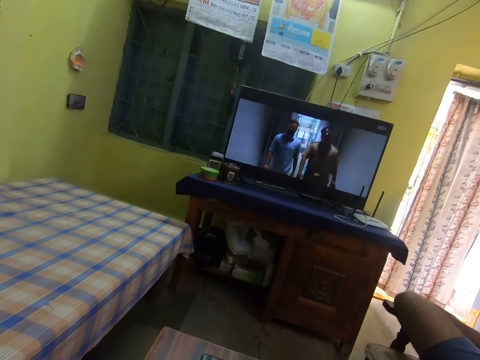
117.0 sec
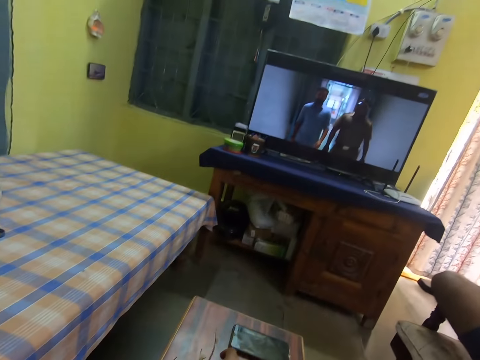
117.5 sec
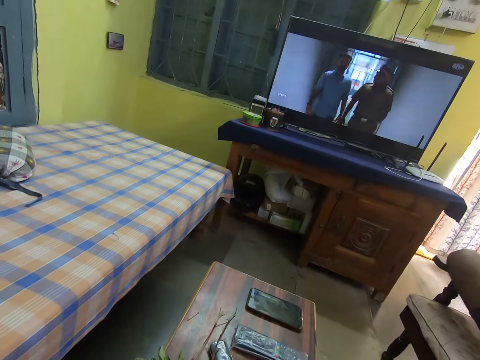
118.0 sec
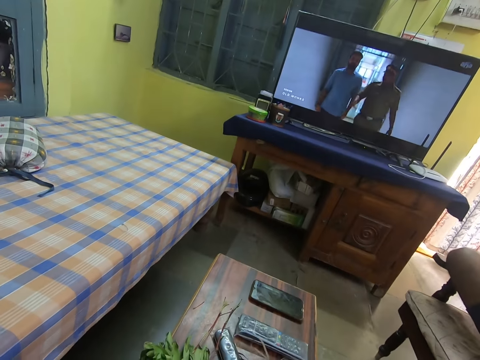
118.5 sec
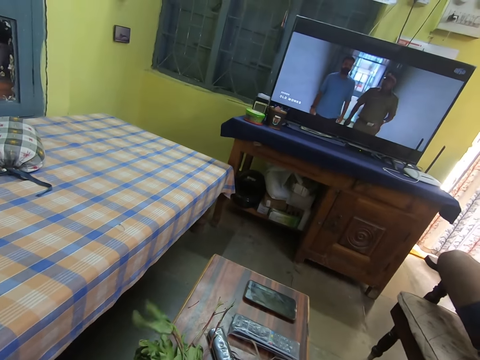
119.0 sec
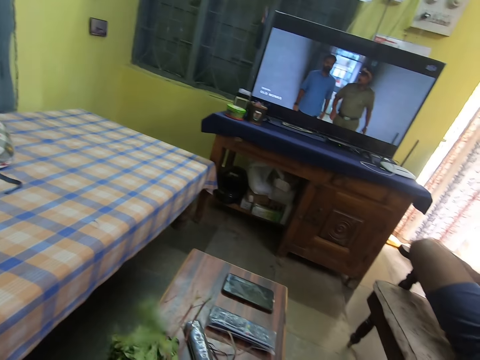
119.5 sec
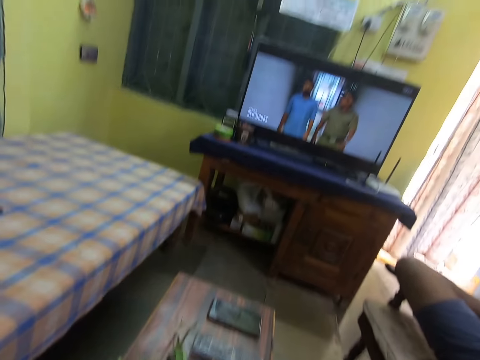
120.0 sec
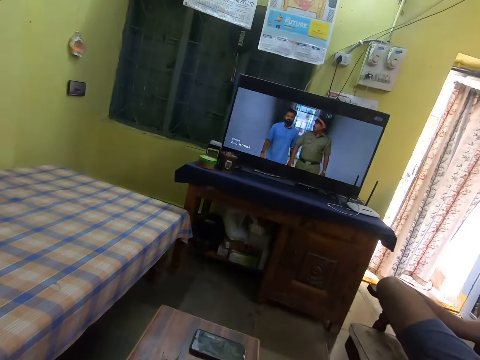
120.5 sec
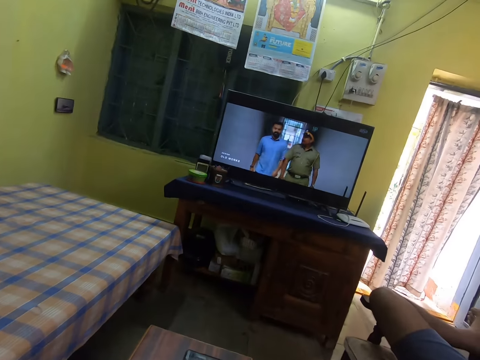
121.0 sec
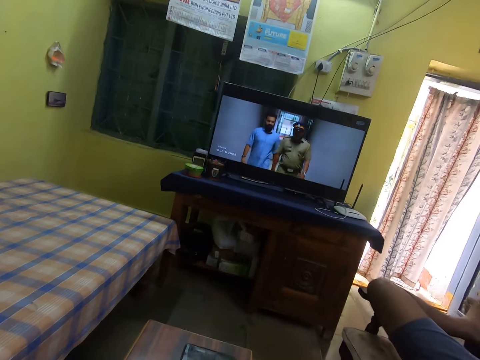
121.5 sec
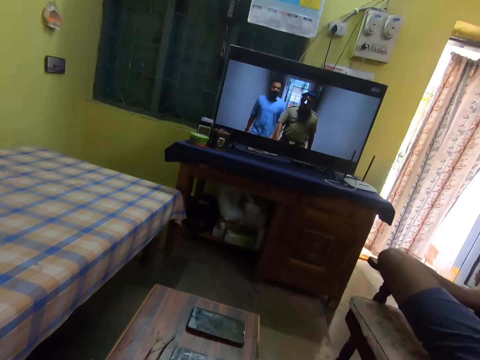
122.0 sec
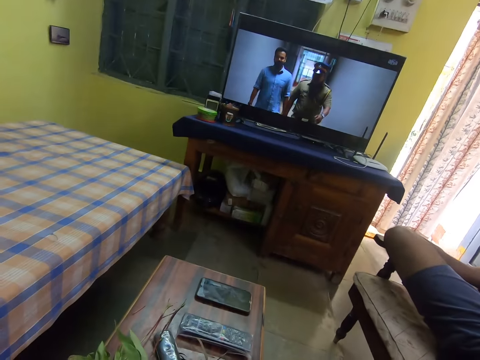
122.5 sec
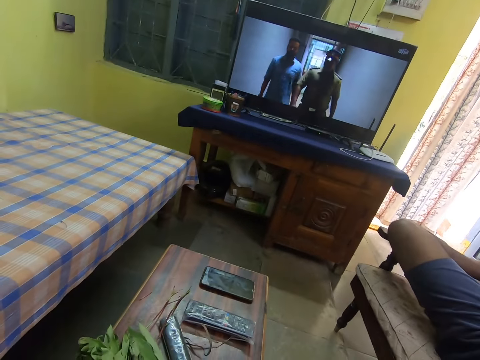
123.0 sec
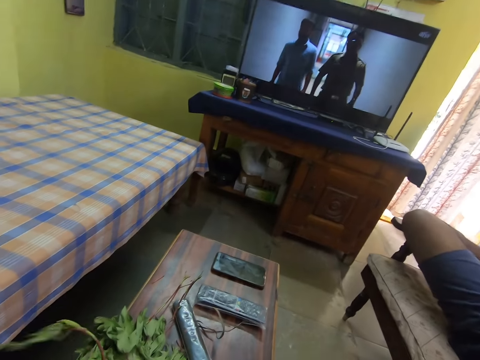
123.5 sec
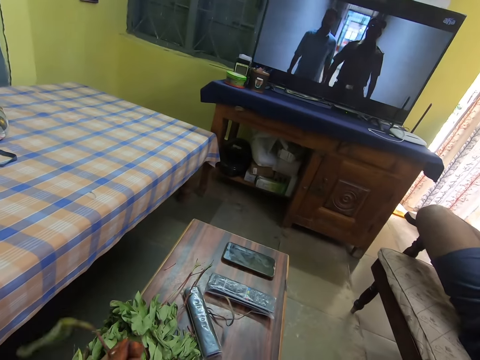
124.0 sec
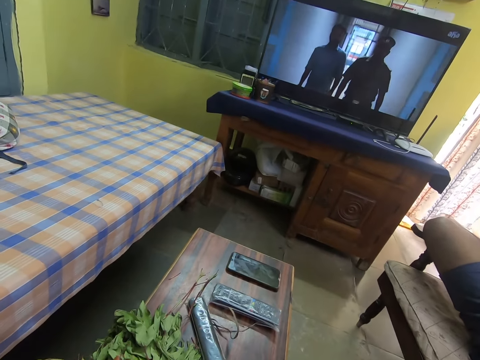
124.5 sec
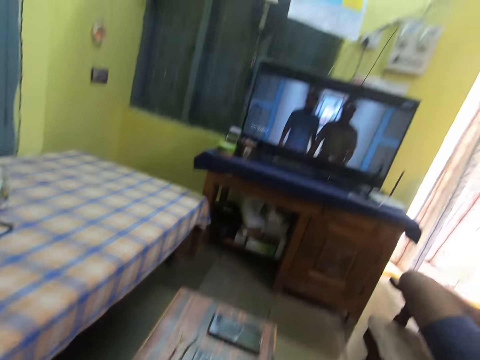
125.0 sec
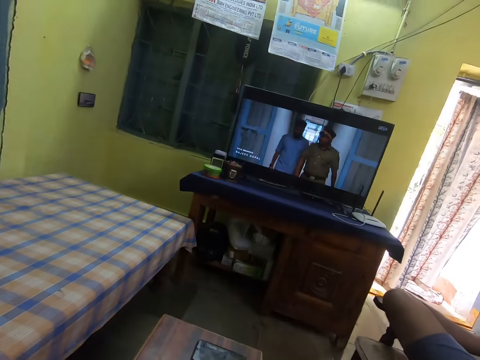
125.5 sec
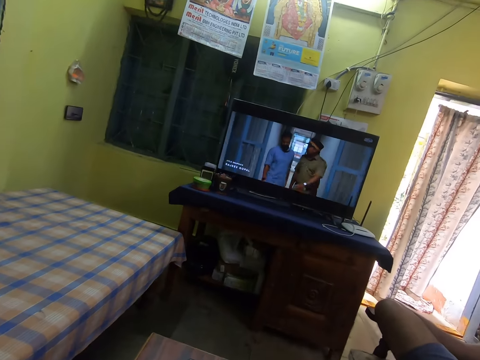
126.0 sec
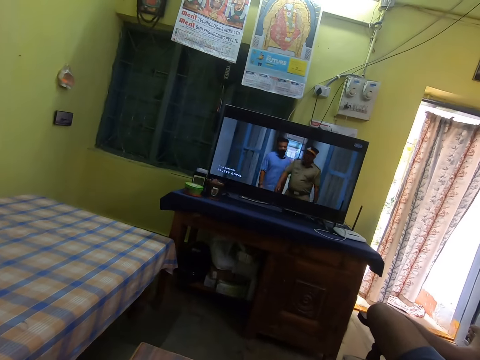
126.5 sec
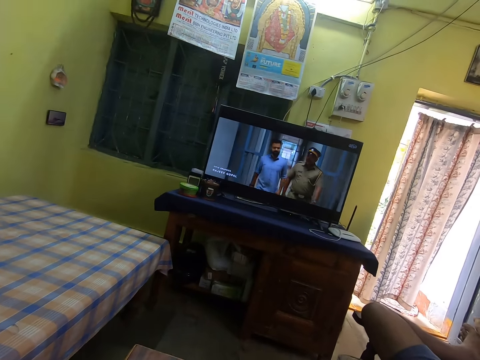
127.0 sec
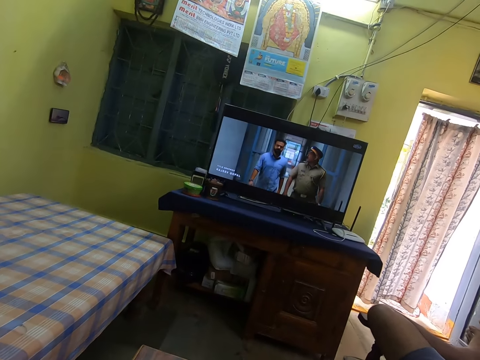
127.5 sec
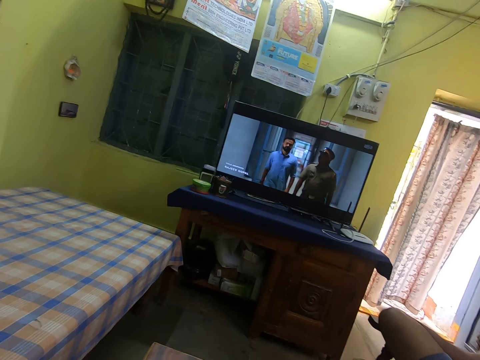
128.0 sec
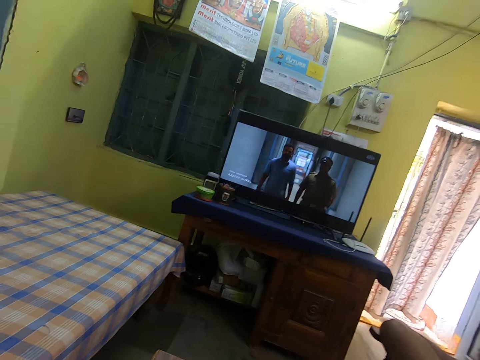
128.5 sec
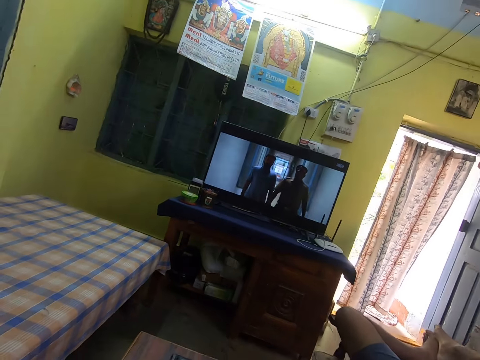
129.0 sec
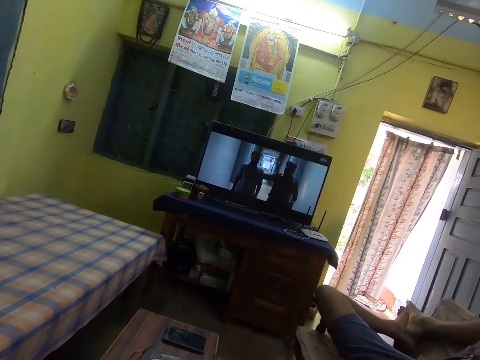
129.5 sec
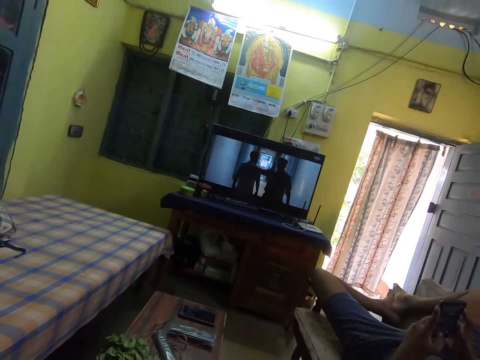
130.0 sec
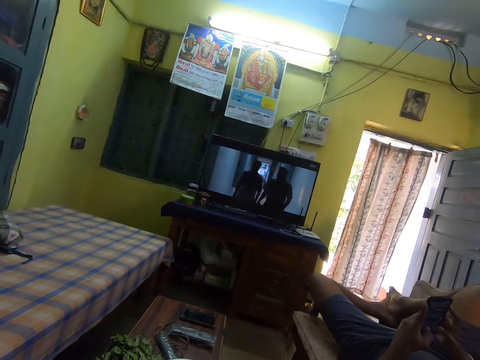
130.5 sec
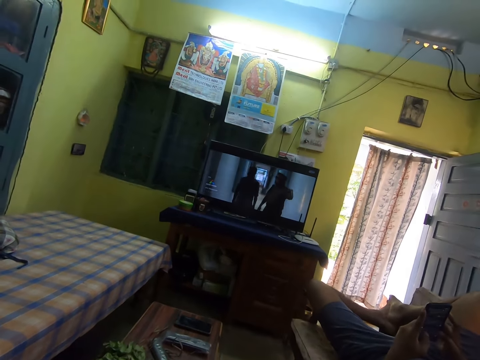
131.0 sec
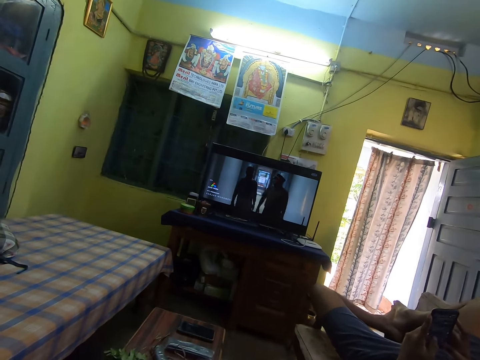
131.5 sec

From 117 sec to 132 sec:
The camera wearer puts the leaf stalk on the table. They hold a leaf. They watch the television. They hold the leaf. They look at the leaves on the table. They watch the television.

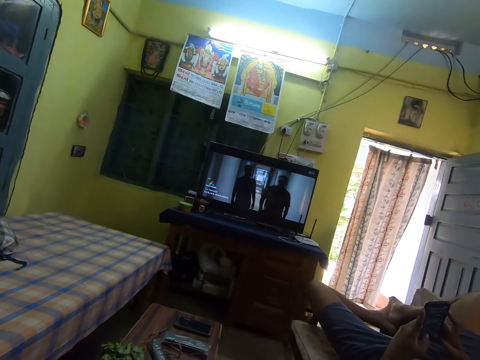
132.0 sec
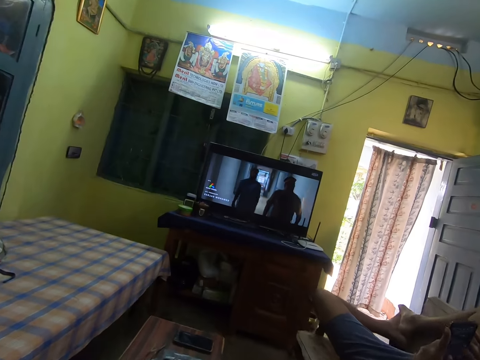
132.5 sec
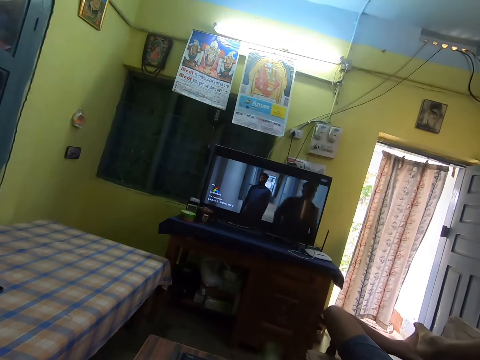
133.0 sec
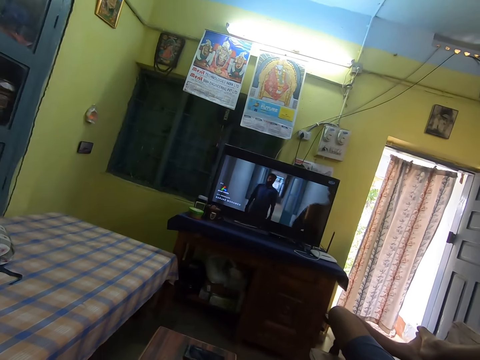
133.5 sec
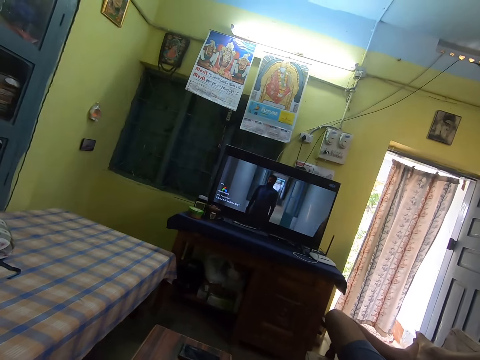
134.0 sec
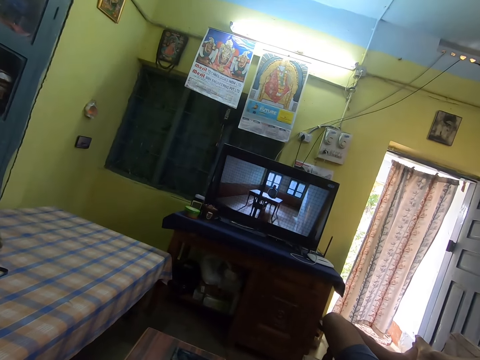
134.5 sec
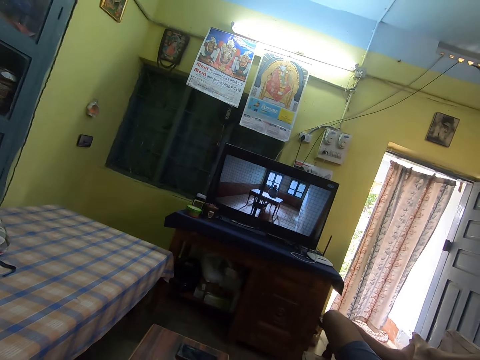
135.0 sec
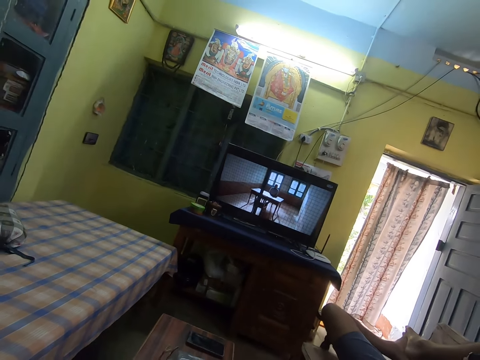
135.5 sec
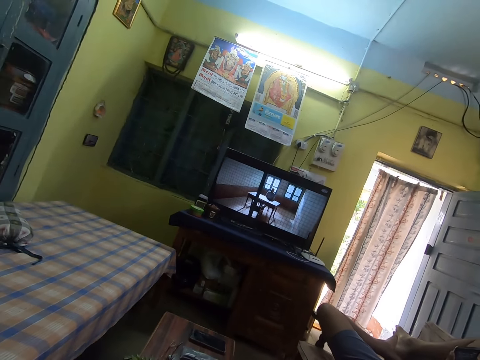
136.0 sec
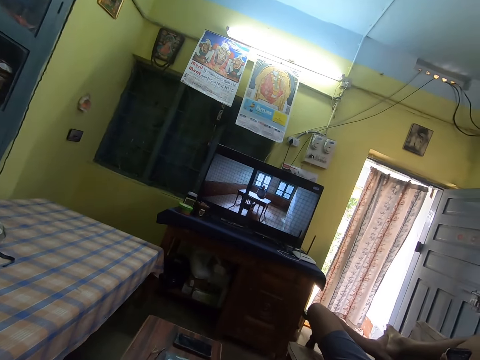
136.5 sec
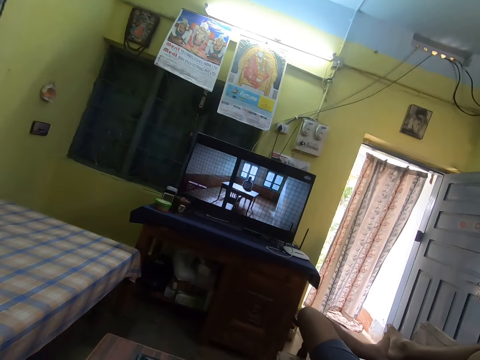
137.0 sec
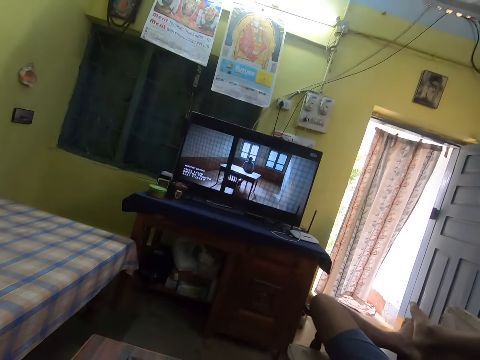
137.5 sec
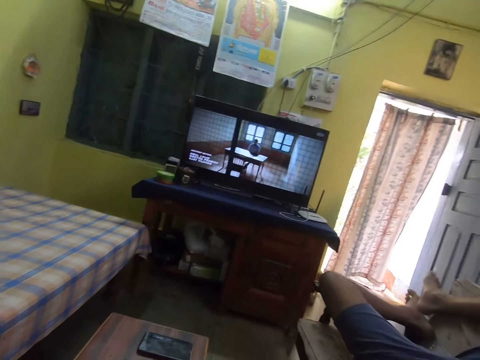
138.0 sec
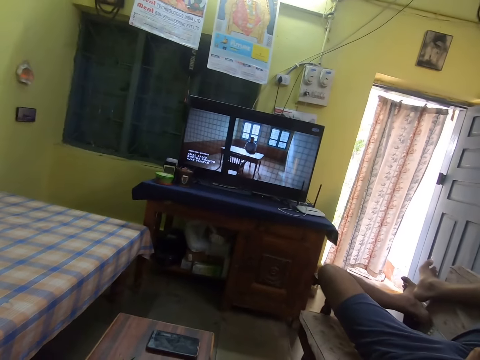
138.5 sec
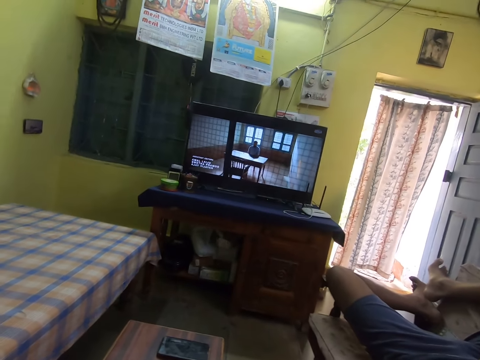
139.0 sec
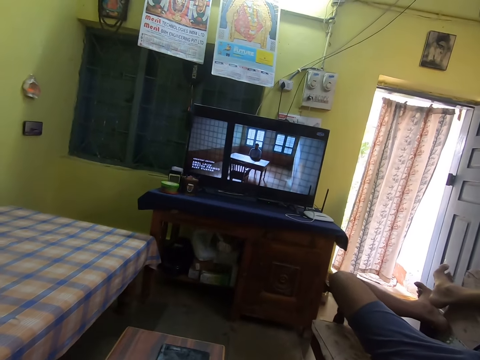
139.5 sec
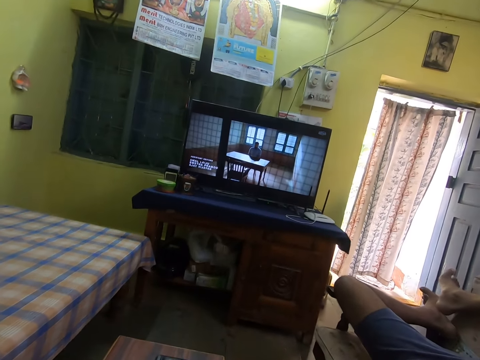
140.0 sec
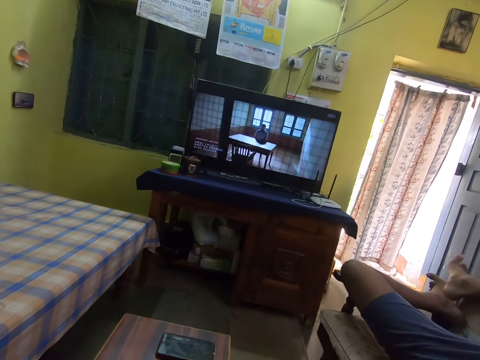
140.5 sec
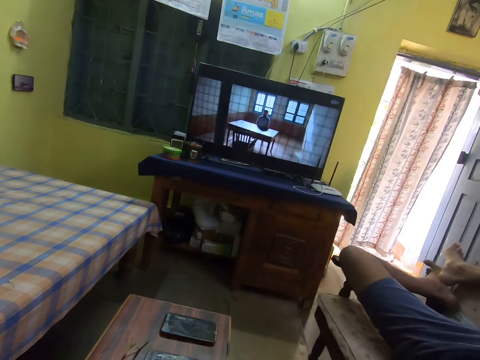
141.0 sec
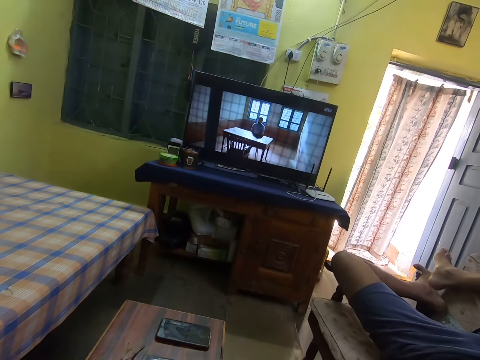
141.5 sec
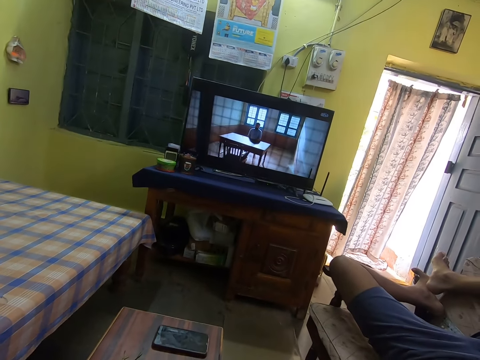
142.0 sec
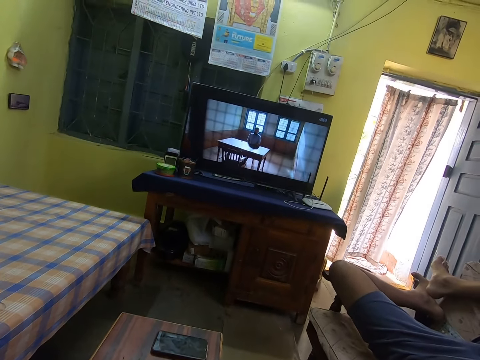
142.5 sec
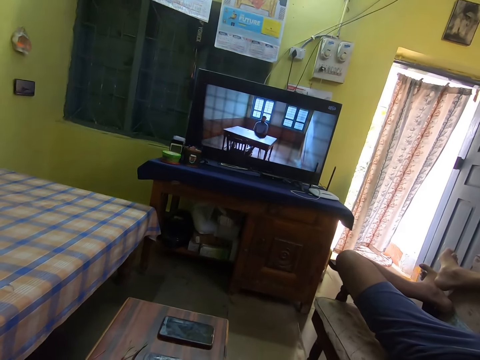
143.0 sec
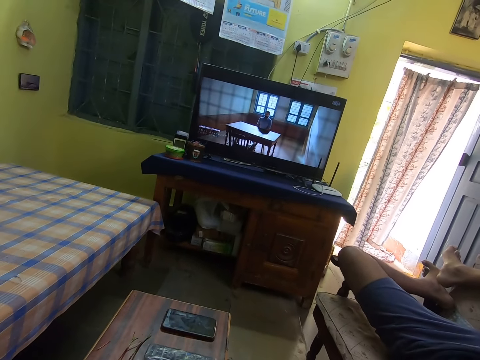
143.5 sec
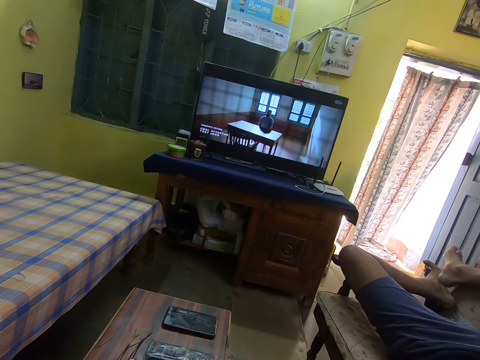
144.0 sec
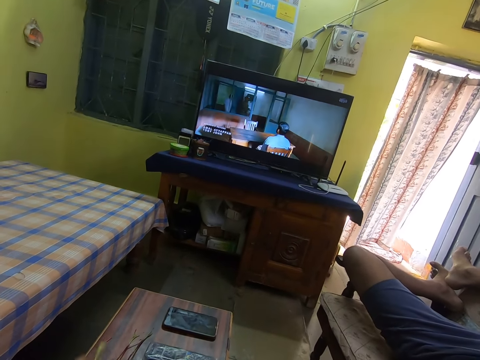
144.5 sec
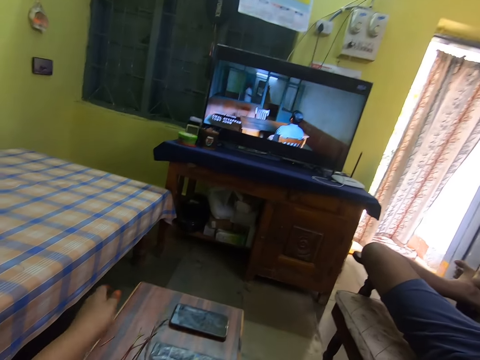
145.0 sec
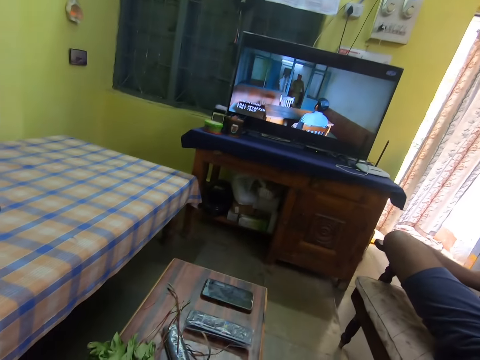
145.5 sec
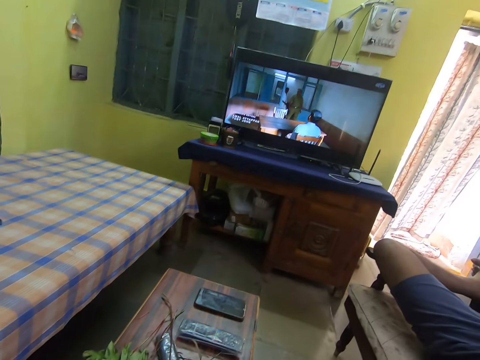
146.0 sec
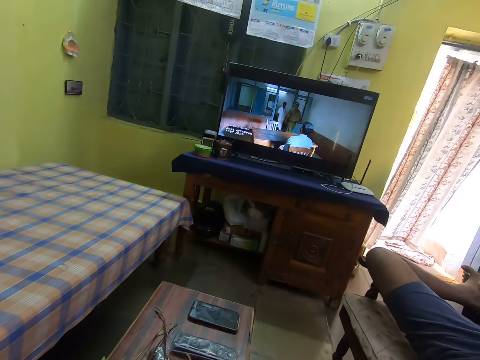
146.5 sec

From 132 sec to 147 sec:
The camera wearer adjusts the hand. They adjust the camera on the head. They watch the television. They put the leaf stalk on the table. They watch the television.
